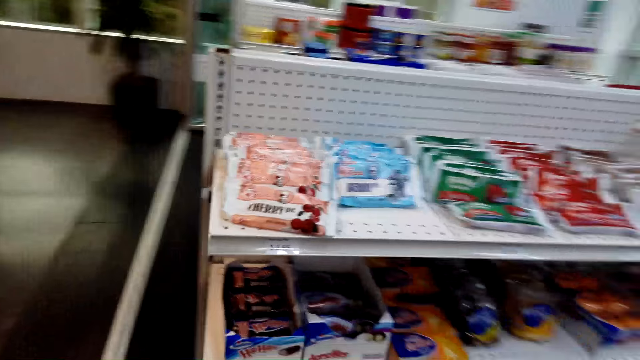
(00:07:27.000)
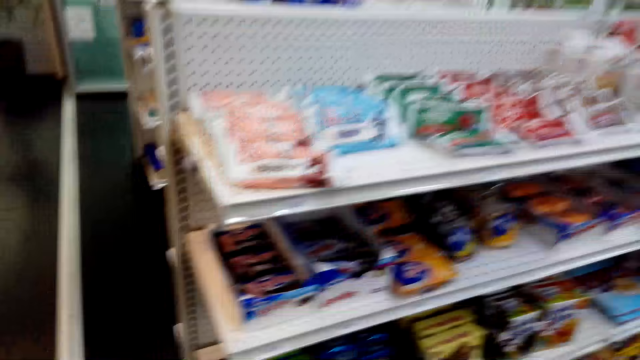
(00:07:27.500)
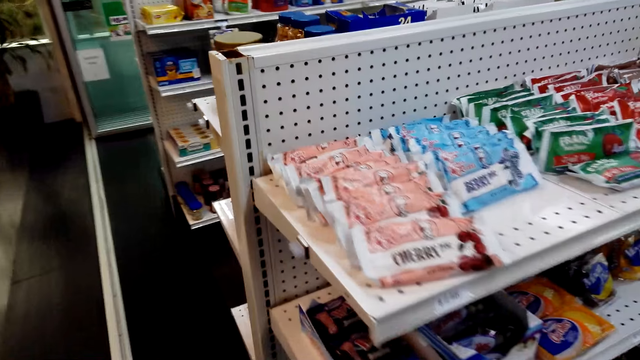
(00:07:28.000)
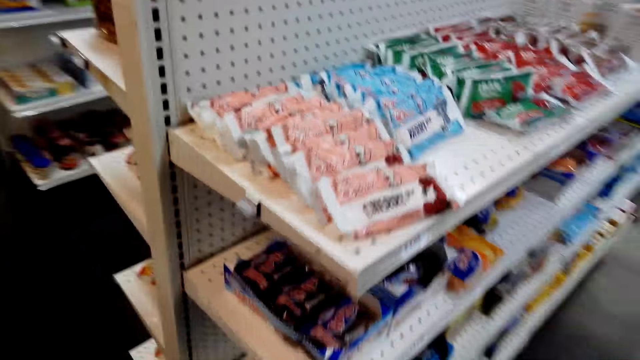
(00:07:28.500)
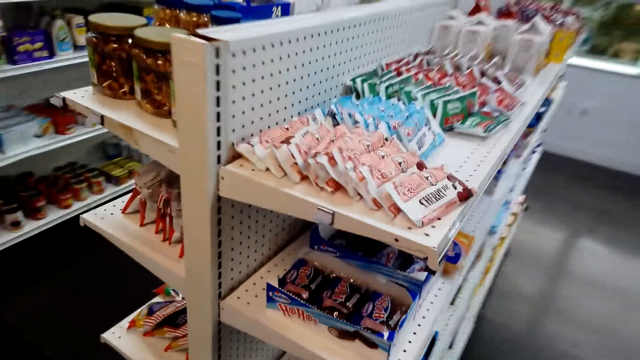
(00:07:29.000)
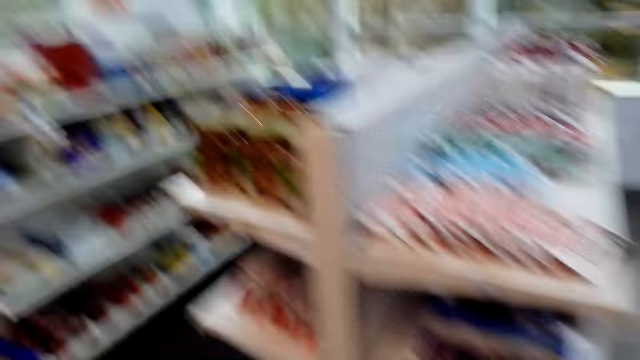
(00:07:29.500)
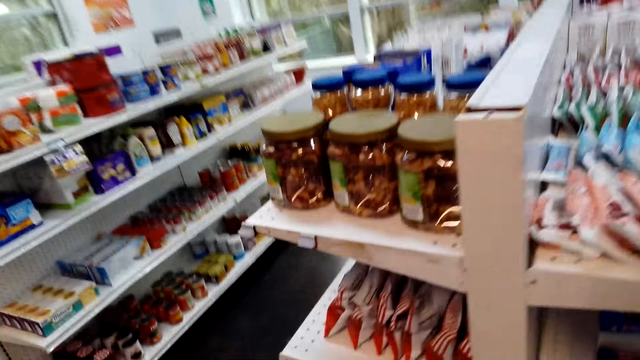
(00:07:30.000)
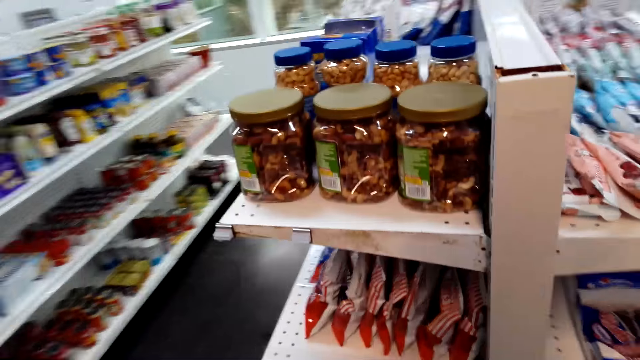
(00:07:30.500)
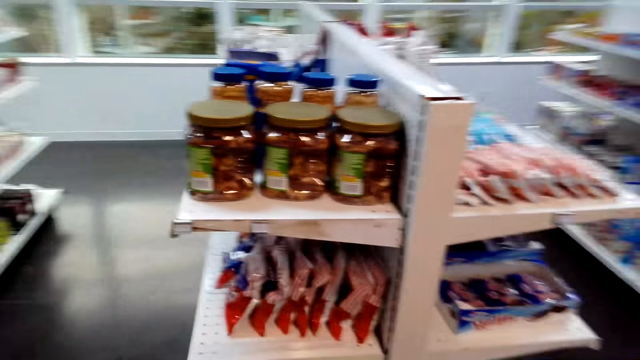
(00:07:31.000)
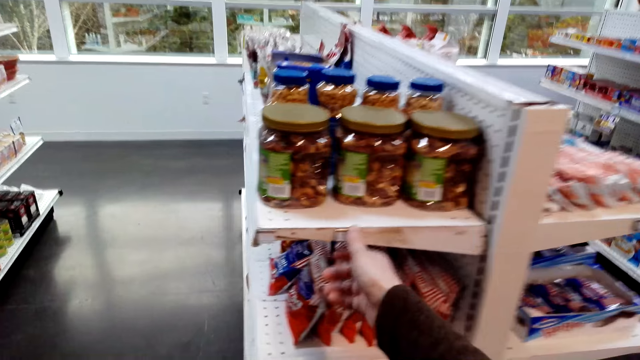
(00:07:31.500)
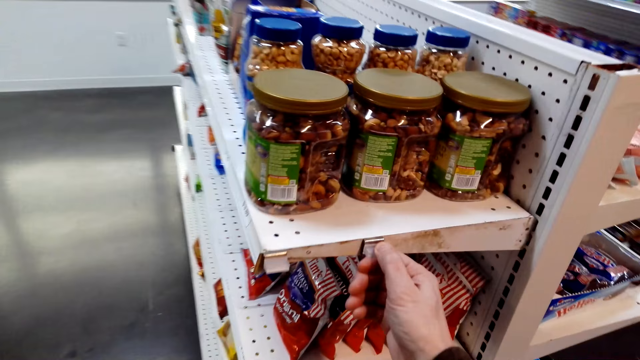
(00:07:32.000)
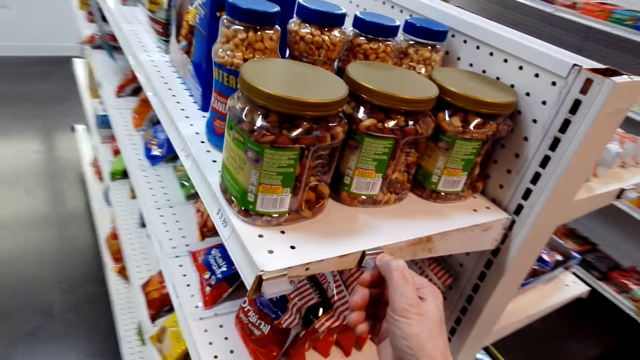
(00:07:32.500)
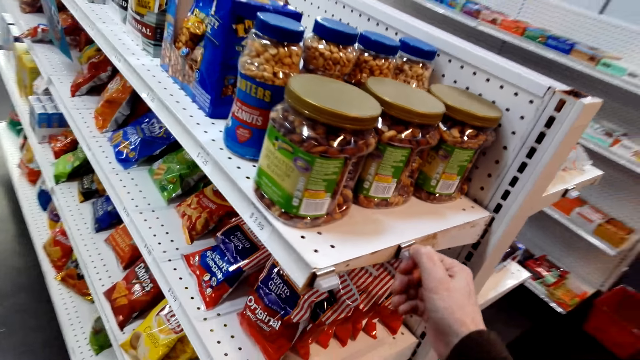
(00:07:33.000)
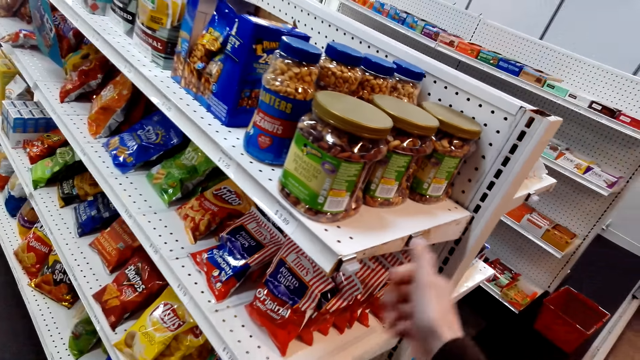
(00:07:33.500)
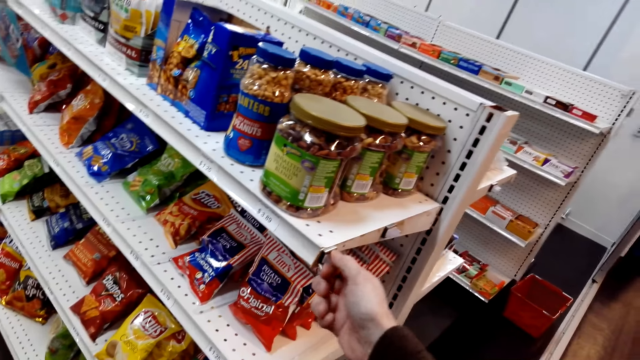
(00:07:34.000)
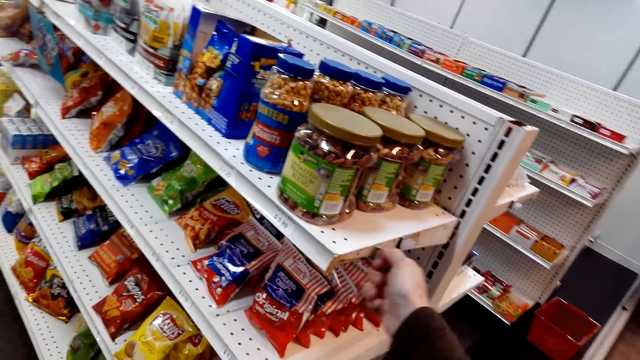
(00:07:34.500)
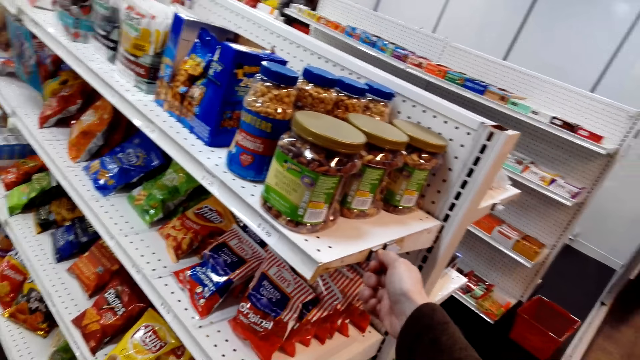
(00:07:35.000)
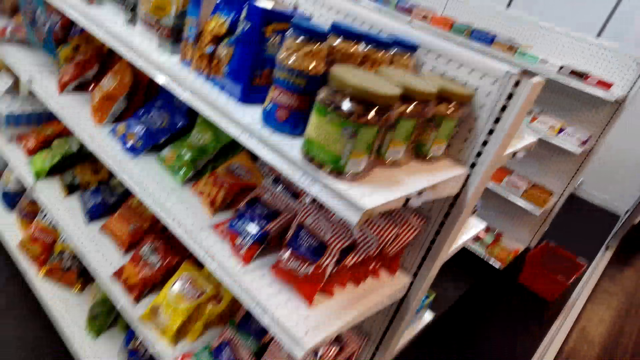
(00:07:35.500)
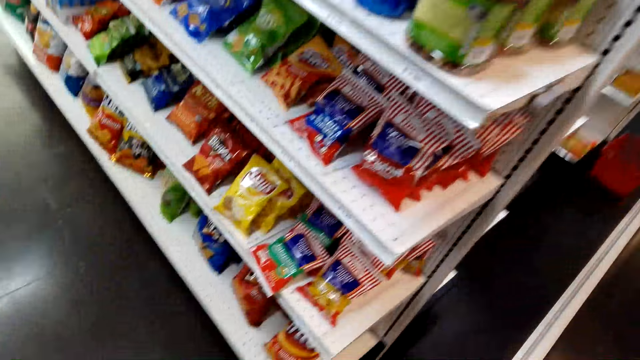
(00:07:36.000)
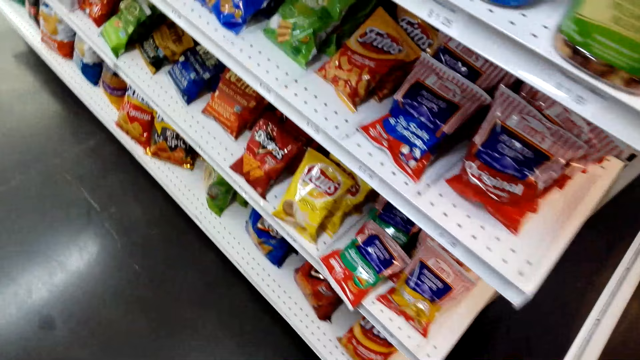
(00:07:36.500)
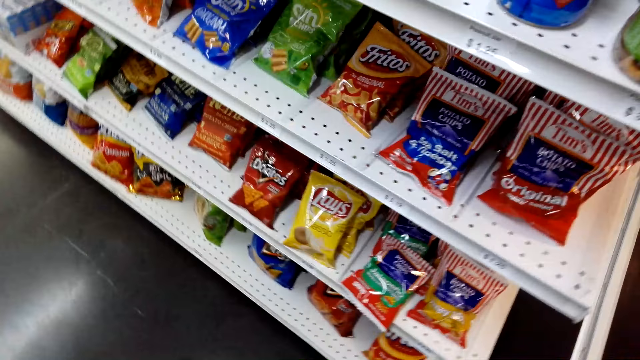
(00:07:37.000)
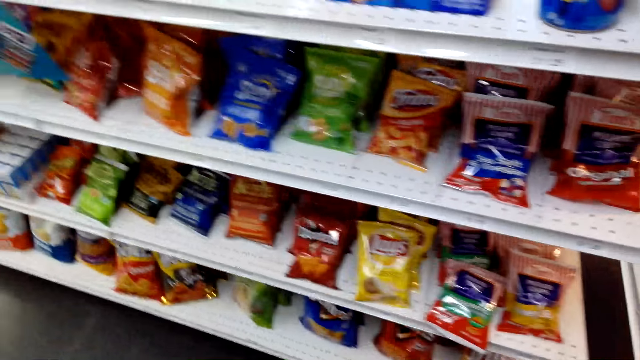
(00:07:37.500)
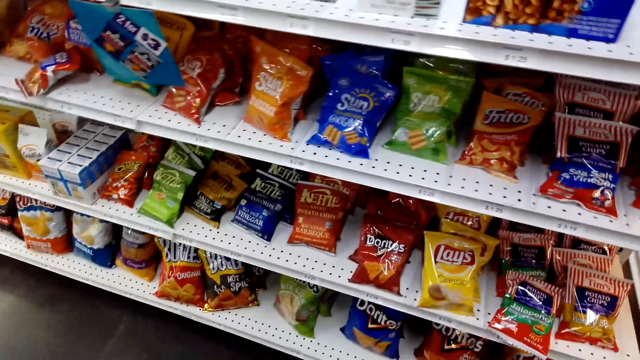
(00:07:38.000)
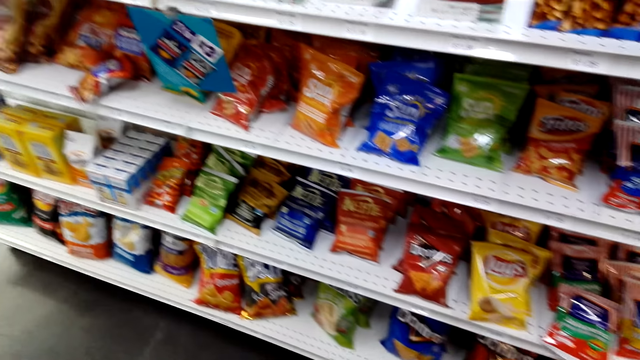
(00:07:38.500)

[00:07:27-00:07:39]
The camera wearer walks. They touch a clip on the shelf. They move the clip on the shelf. They walk. They look at the snacks on the shelf.

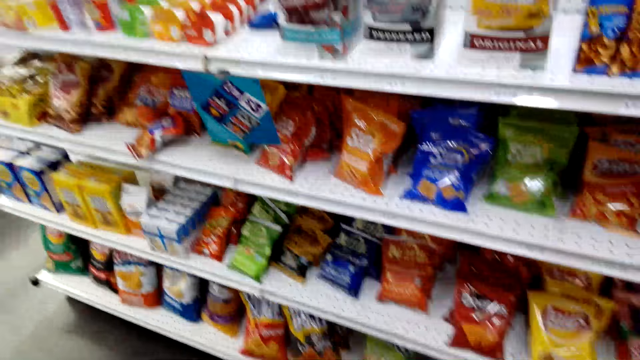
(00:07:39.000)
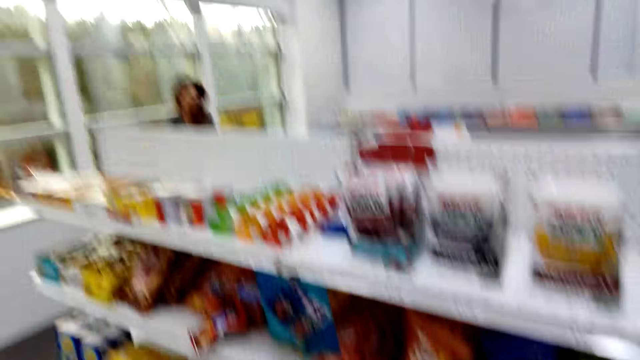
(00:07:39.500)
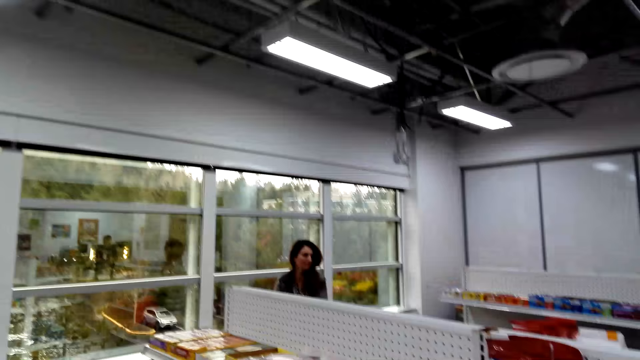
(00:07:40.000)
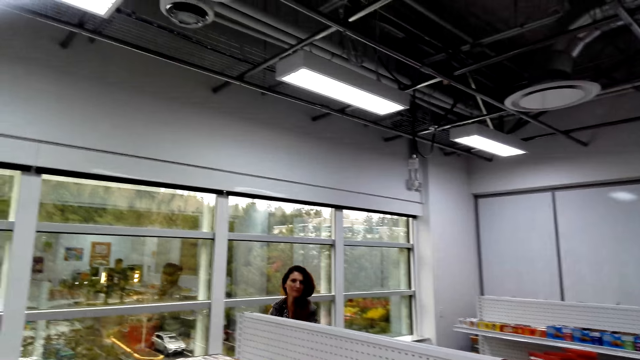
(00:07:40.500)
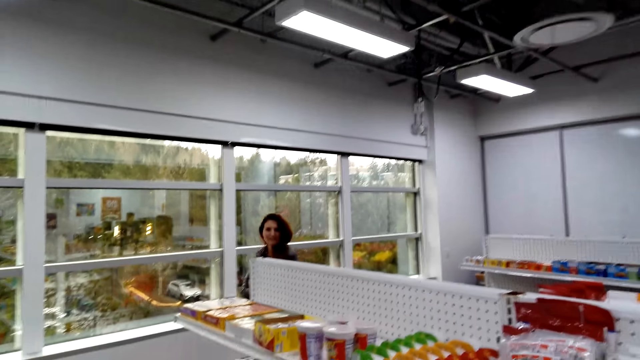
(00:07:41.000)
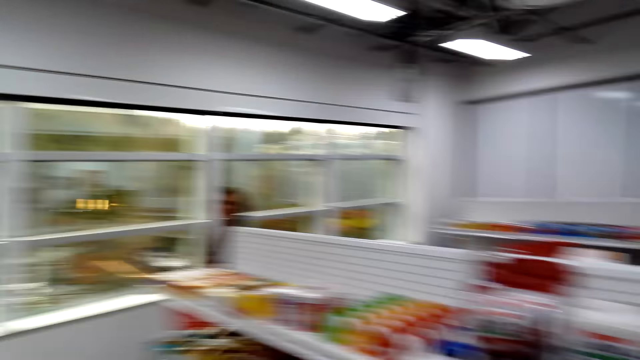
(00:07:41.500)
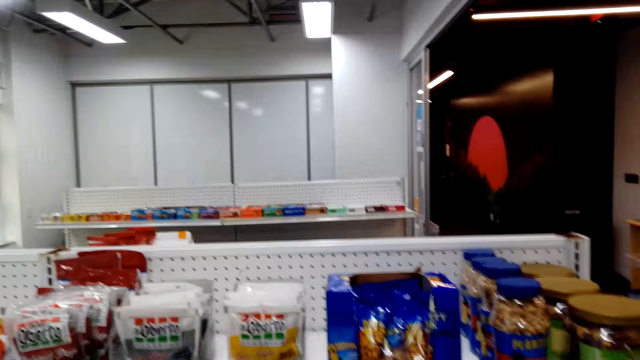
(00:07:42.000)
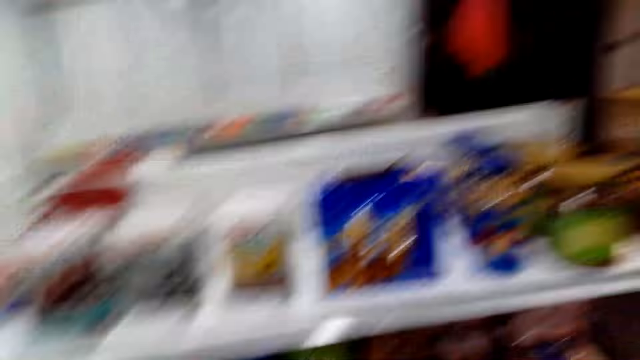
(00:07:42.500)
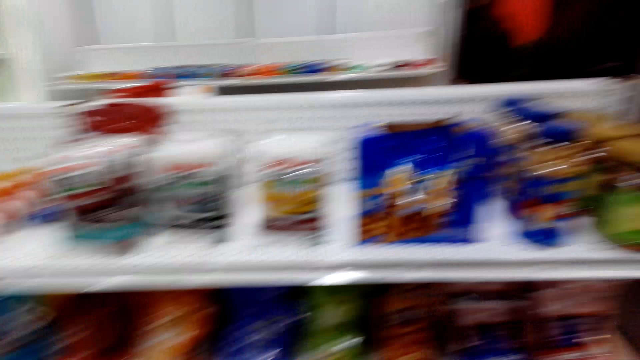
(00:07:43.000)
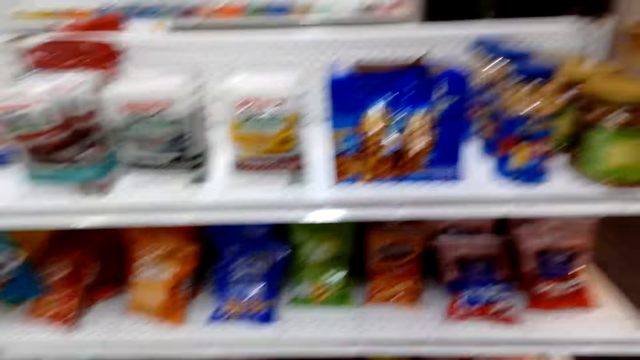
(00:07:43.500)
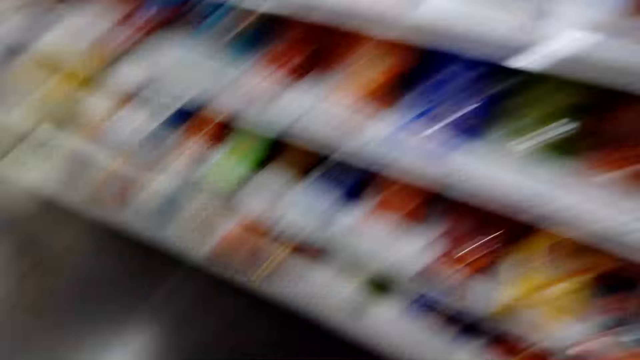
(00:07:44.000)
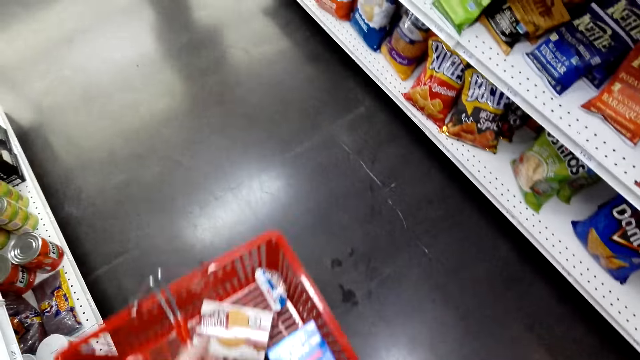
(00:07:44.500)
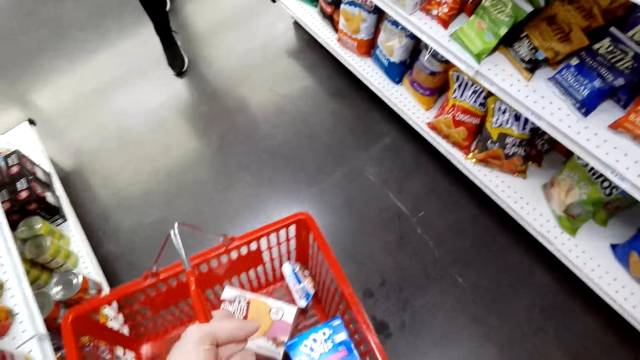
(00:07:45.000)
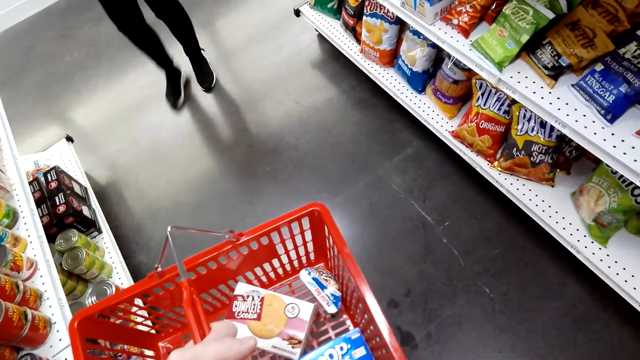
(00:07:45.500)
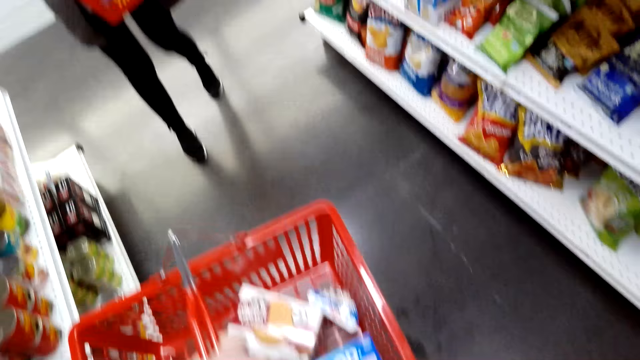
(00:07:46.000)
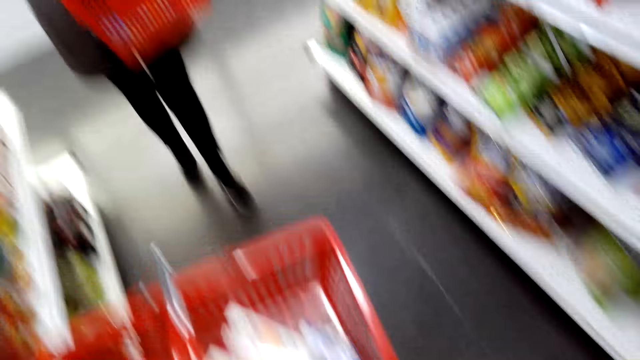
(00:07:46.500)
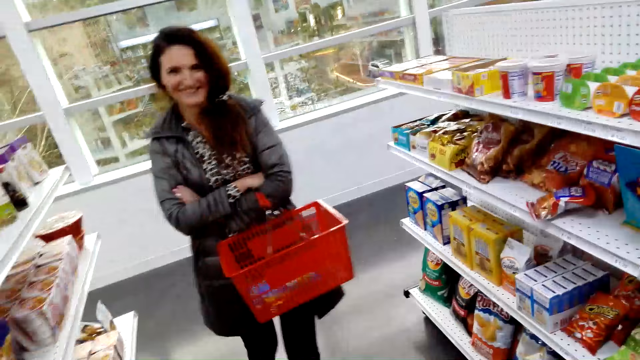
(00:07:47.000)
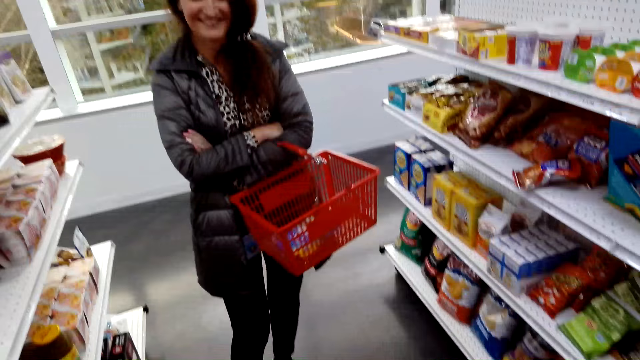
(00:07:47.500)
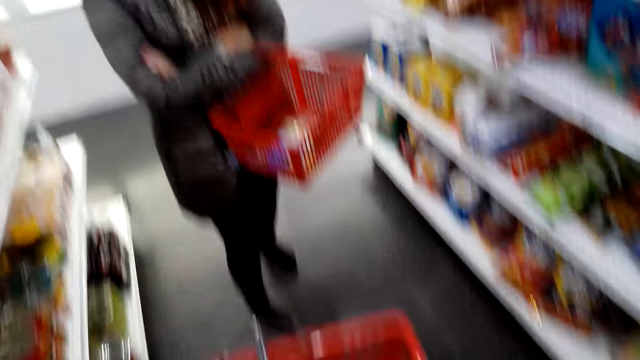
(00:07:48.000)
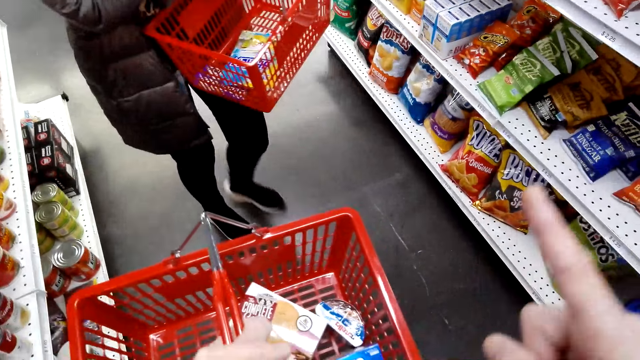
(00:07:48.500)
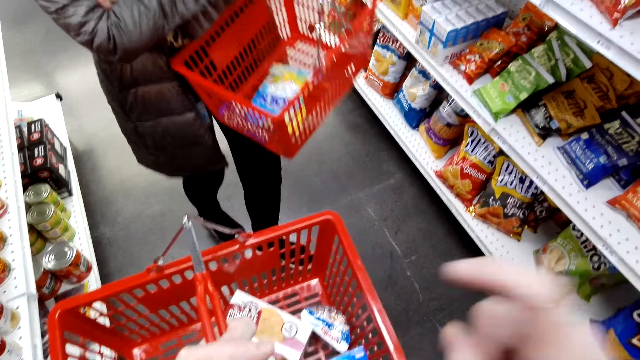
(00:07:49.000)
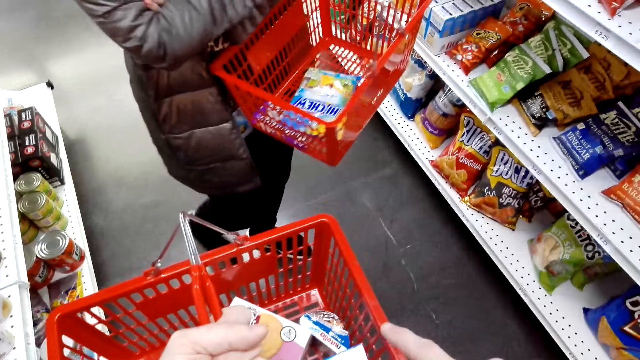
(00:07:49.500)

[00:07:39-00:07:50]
The camera wearer speaks to a woman. The woman speaks to the camera wearer. The camera wearer speaks to the woman. He holds the tray. He looks at his shopping basket. He speaks to the woman and looks at the woman. A person walks to another person. The camera wearer moves the hand to the tray.
